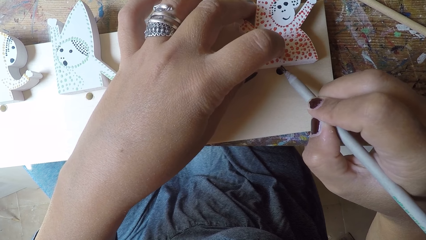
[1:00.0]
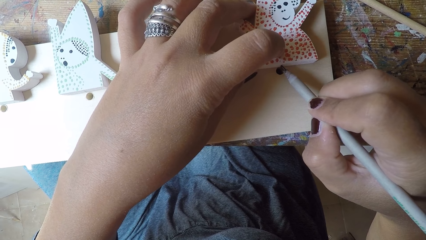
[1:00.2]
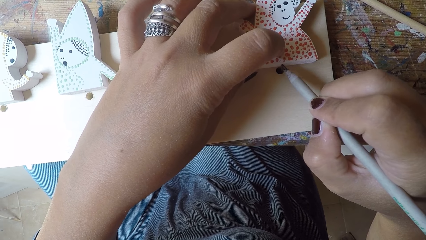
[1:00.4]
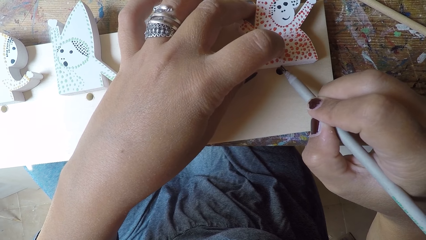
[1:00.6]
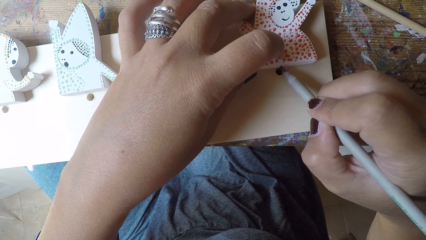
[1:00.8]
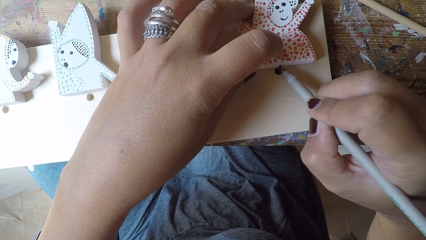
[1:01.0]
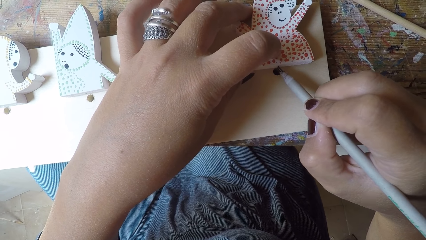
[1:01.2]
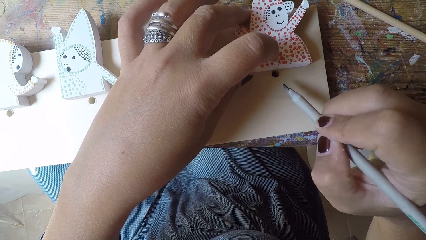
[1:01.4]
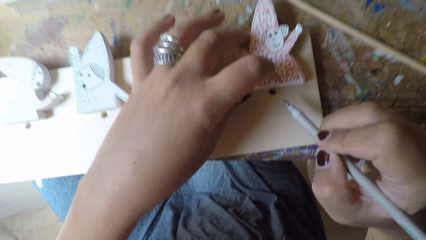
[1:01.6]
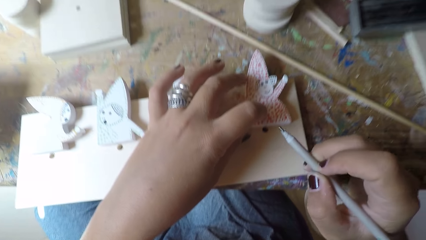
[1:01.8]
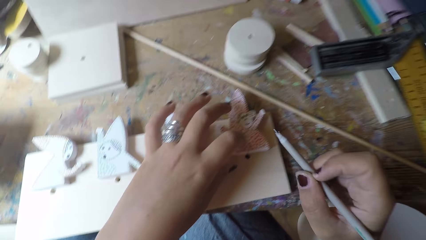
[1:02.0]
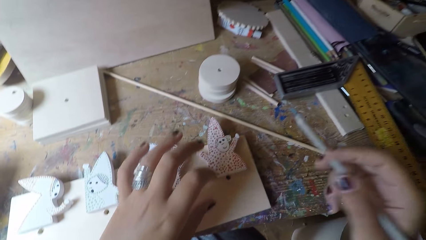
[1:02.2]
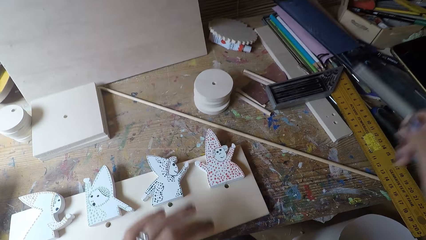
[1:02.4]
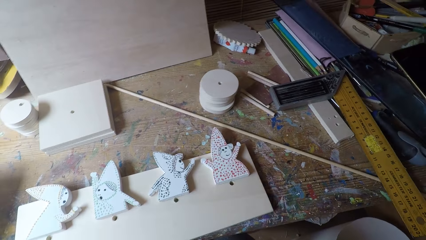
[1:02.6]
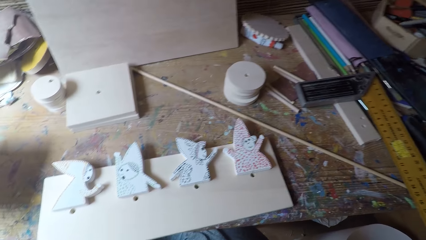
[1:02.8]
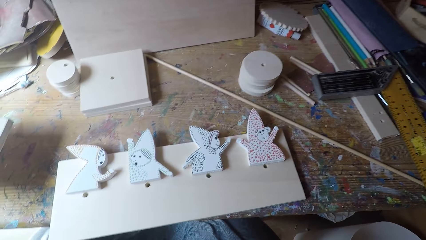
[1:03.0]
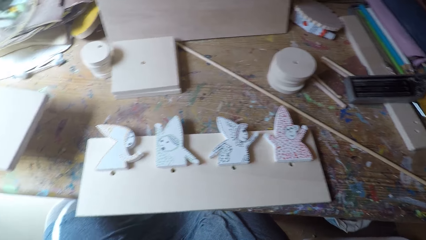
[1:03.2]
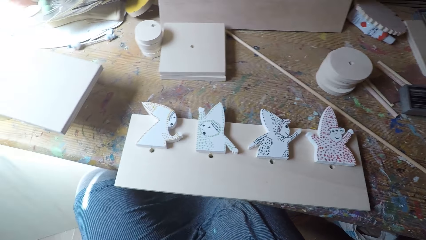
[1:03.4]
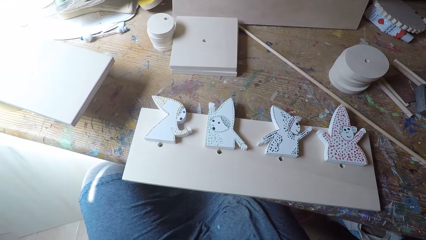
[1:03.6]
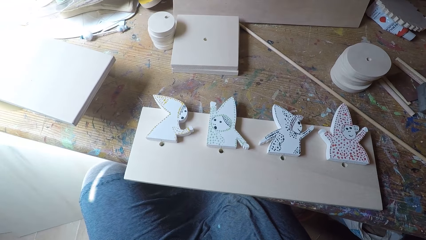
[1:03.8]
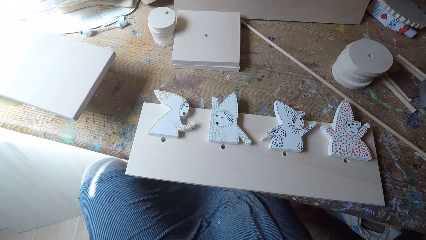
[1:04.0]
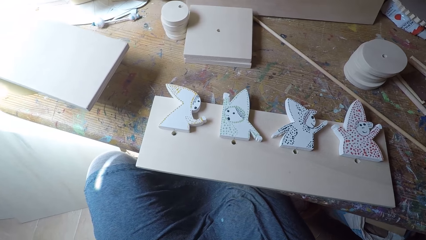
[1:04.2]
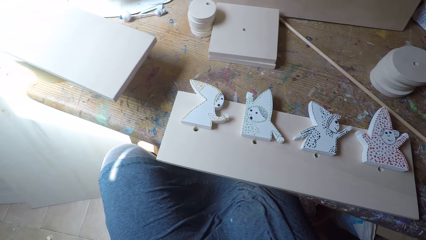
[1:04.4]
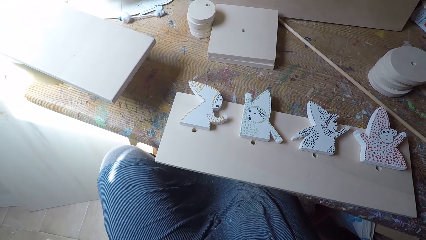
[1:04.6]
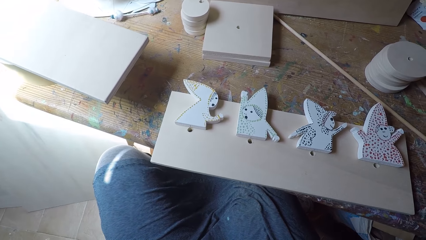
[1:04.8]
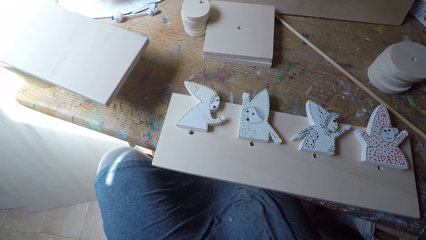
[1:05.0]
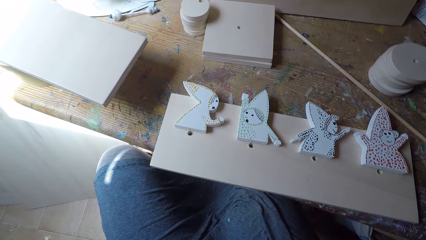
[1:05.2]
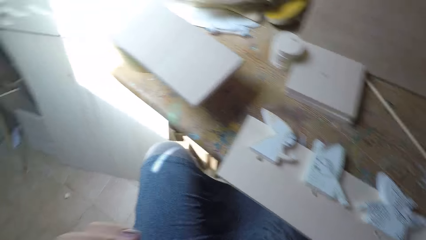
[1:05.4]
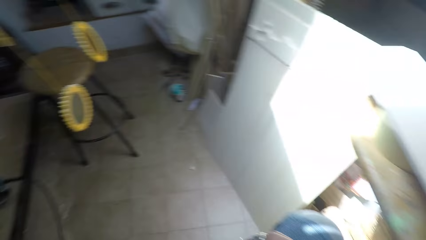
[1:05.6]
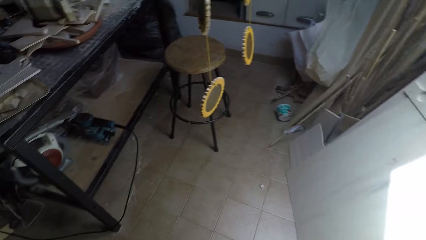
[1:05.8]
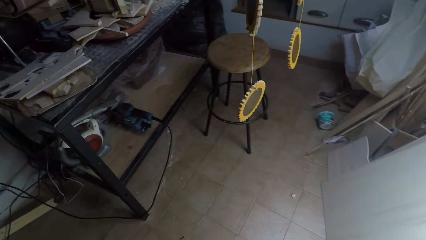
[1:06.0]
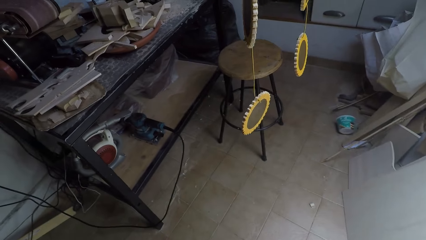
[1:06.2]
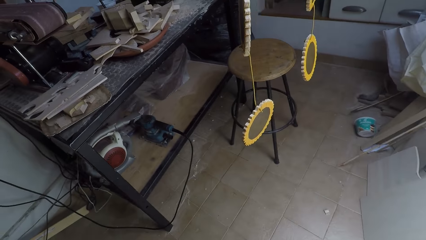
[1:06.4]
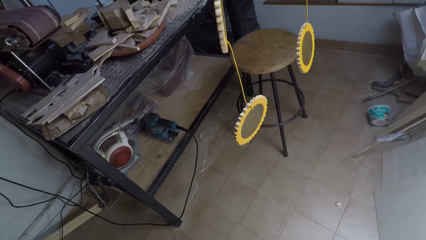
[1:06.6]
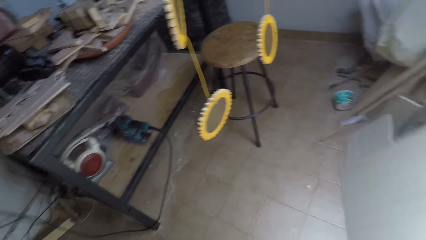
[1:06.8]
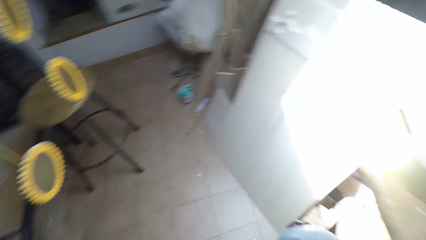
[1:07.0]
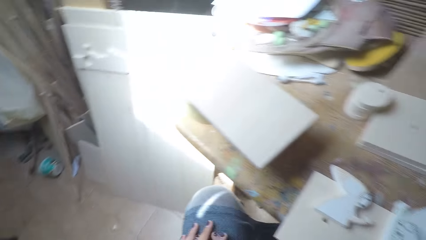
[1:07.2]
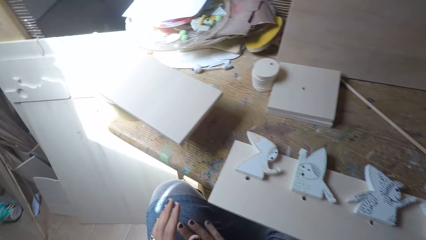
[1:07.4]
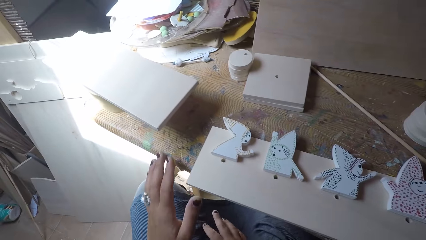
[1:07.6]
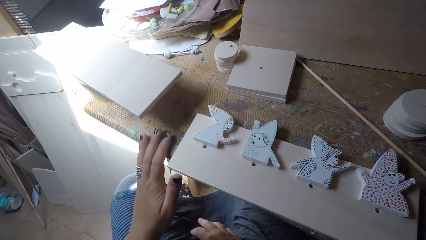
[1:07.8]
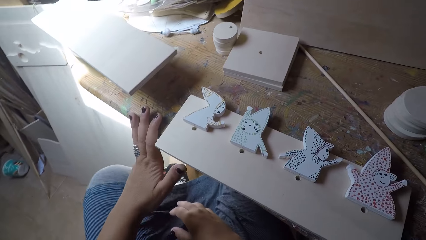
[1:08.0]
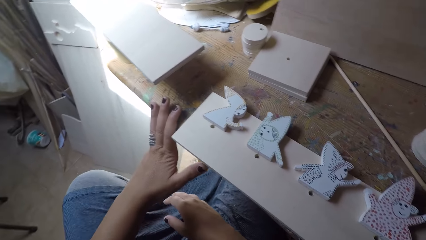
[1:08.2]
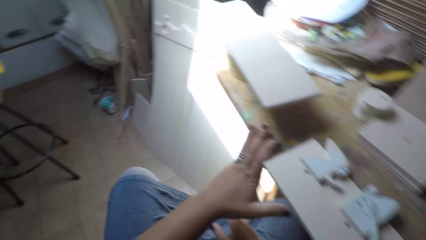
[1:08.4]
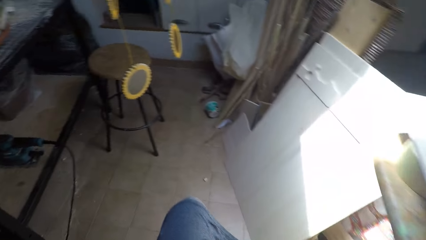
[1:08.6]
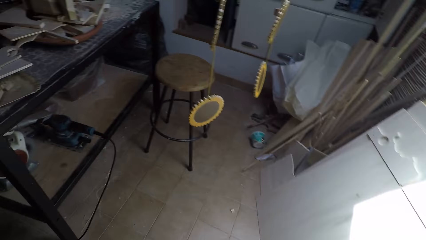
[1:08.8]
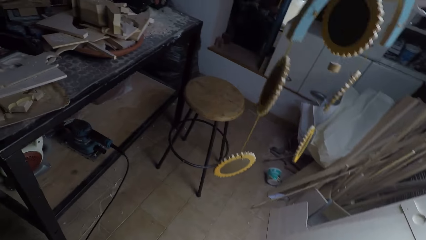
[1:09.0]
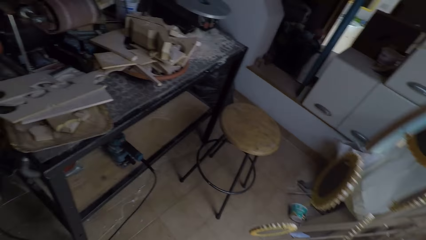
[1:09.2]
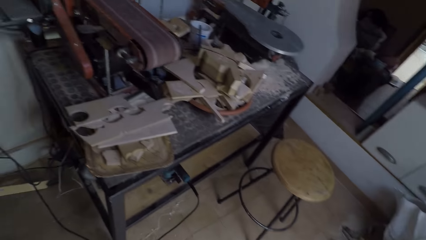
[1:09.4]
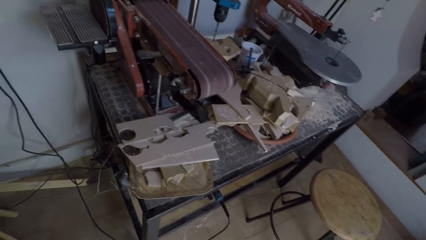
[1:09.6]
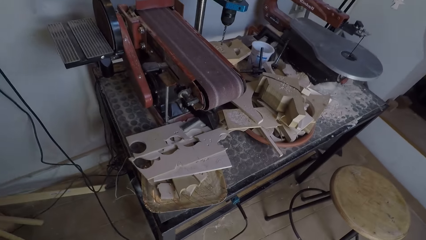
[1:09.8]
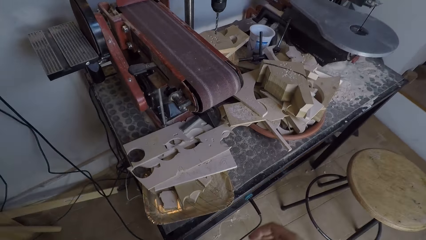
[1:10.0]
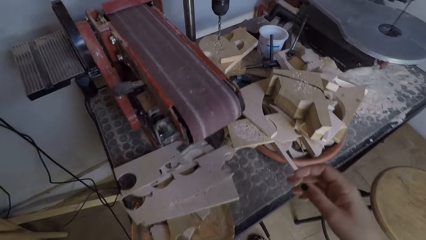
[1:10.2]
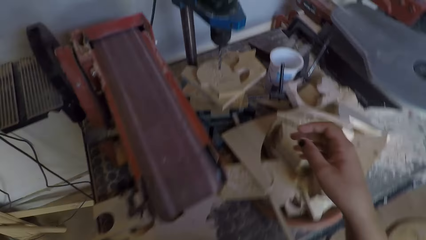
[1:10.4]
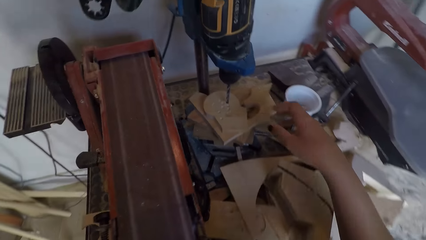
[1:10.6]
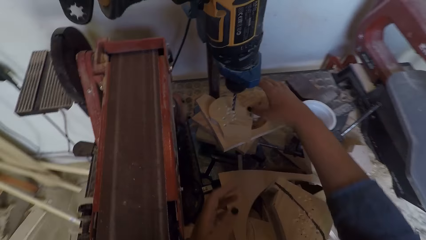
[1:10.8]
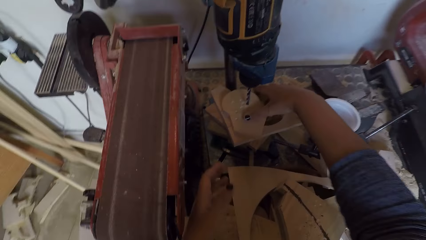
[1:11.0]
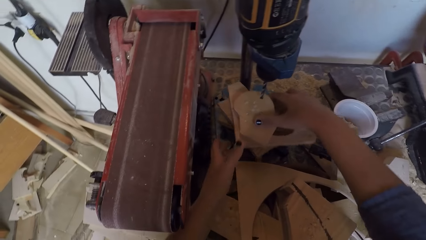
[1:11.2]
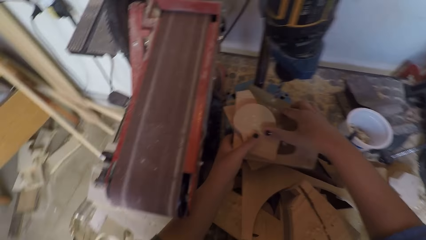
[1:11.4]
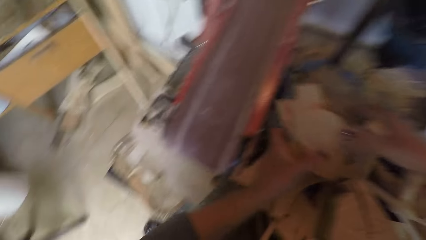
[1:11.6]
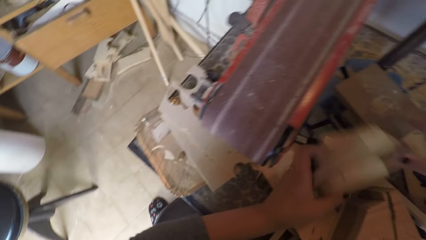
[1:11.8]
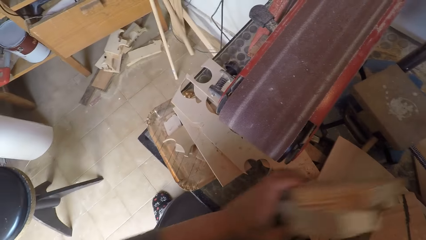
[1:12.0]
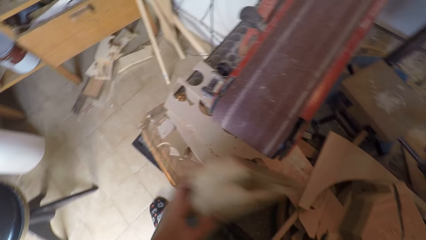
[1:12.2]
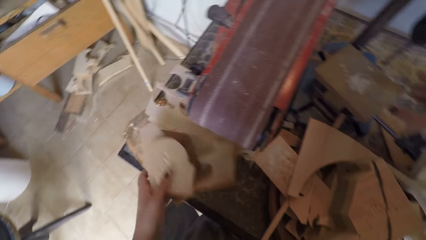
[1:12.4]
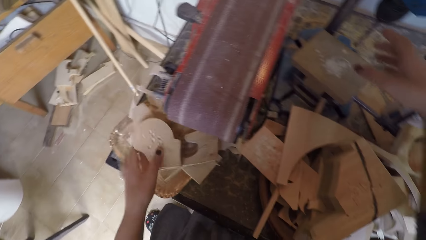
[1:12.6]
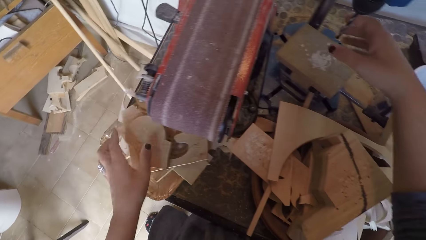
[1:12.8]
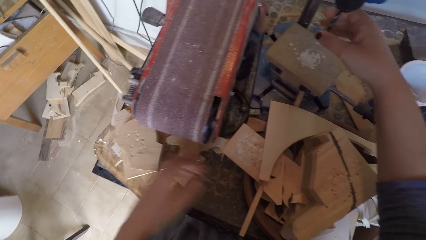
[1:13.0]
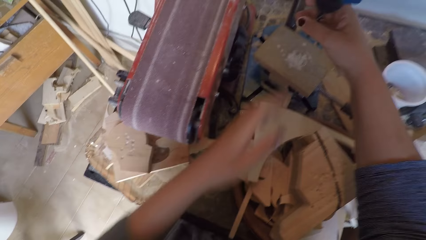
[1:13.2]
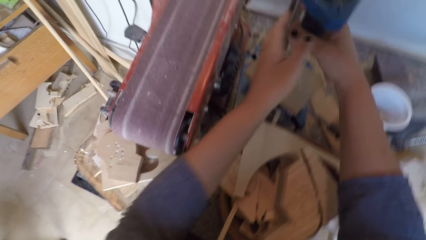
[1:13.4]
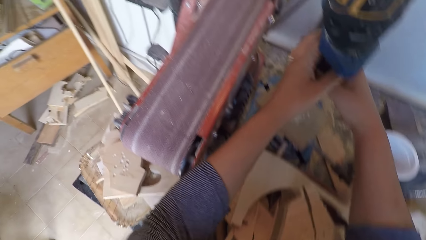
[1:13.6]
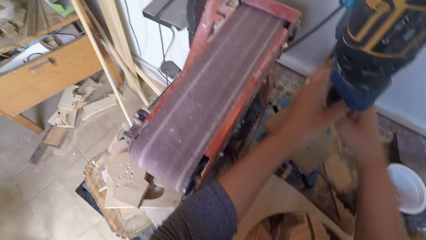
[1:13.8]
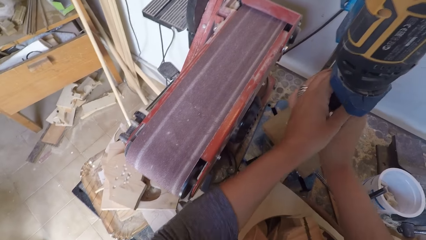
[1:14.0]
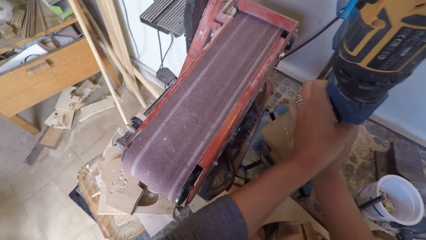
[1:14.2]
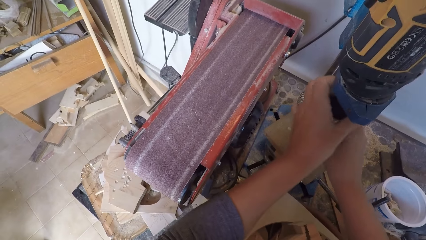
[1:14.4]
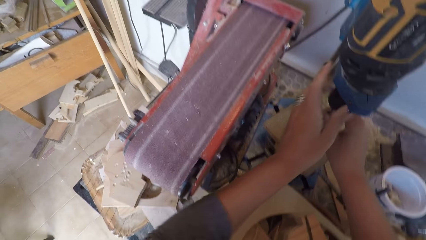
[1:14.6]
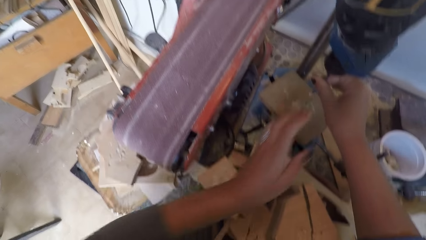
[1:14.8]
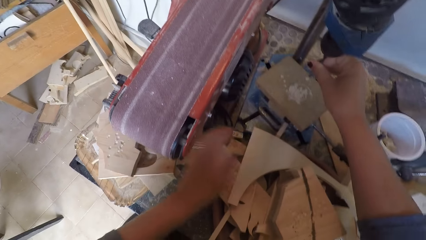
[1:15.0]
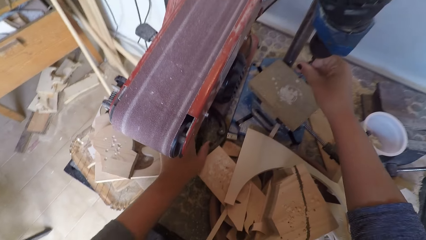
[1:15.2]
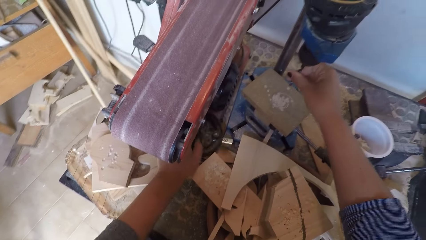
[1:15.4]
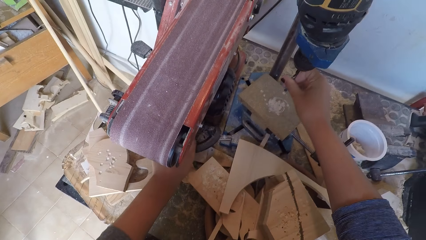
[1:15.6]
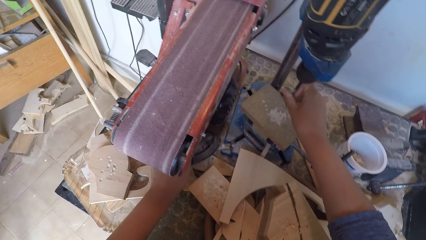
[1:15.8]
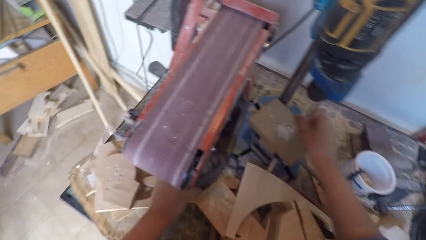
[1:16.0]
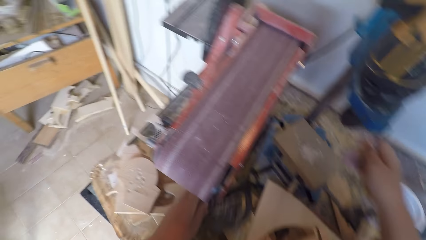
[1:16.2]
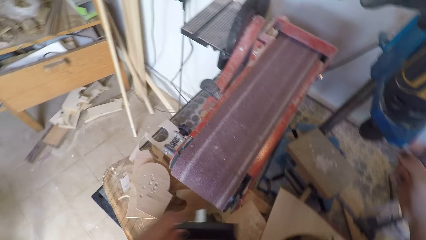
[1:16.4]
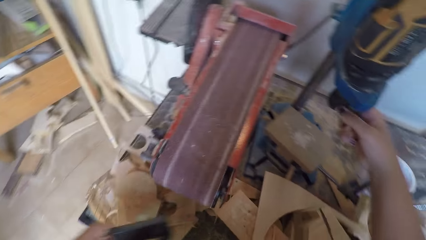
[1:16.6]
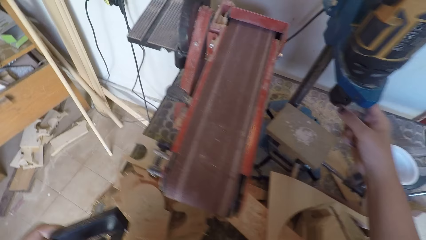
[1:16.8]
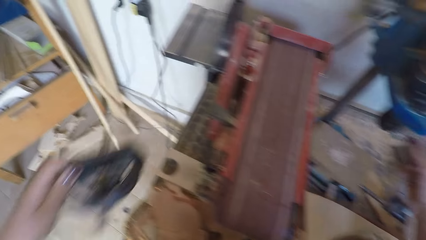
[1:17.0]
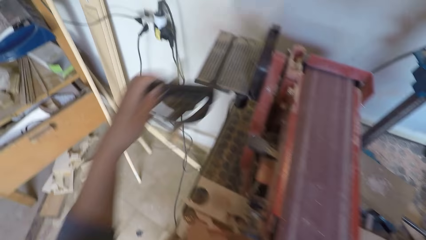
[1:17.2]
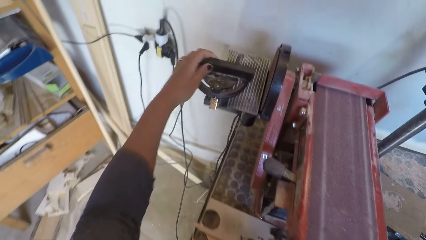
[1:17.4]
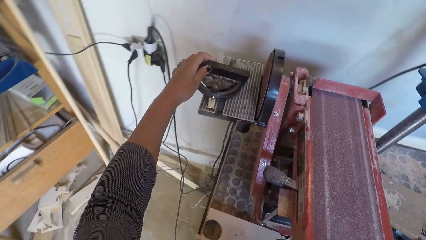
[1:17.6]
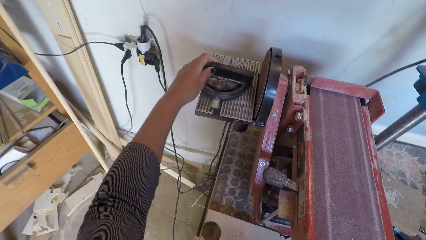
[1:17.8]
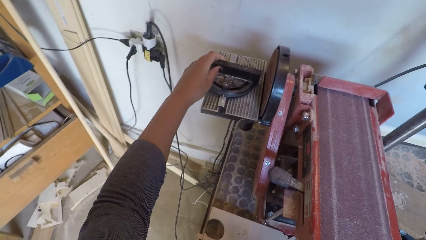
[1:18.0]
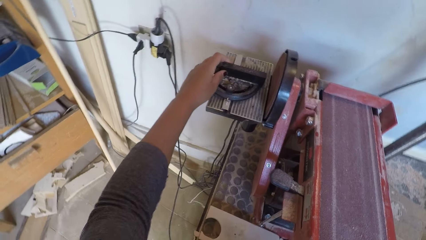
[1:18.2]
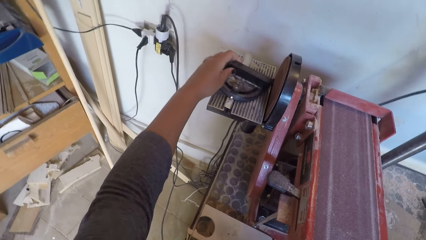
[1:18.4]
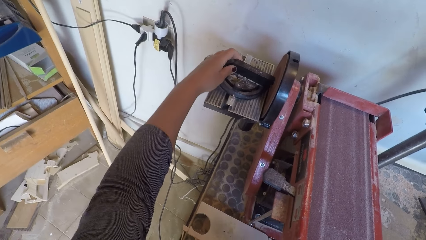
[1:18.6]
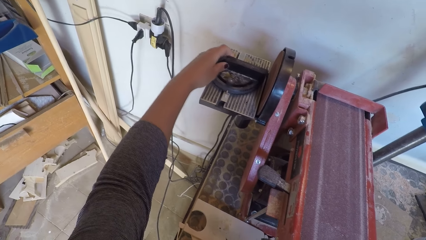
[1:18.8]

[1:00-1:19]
The camera wearer turns around. They leave the table. They walk around. They pick up woods from a drilling machine. They drop the woods on the work bench. They hold a drill bit. They unscrew the drilling machine. They rotate the drill bit. They hold the drill bit. They pick up a blade disc. They hold something. They drop the blade disc on the cutter.
